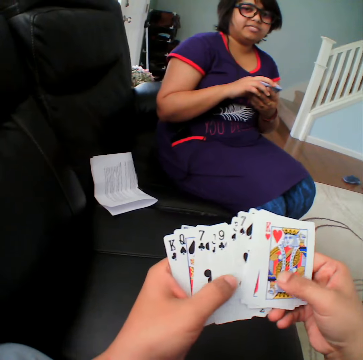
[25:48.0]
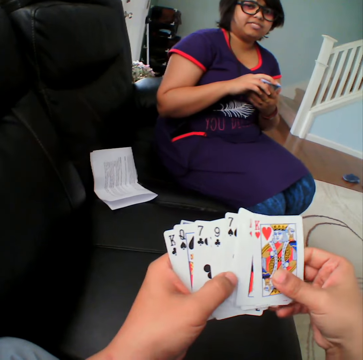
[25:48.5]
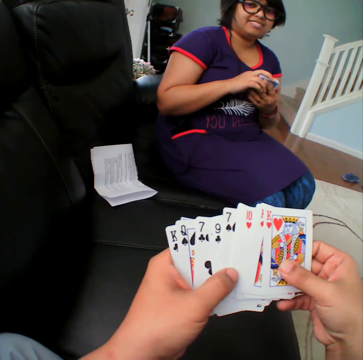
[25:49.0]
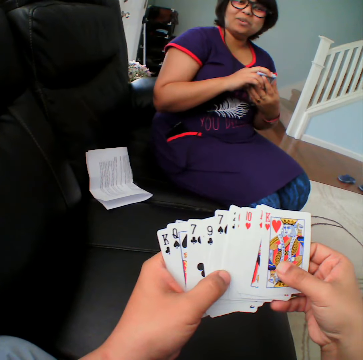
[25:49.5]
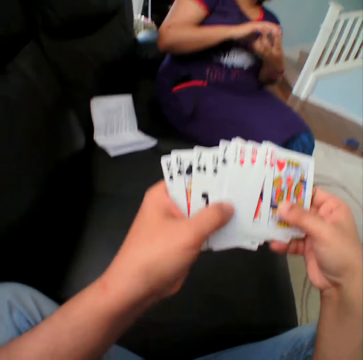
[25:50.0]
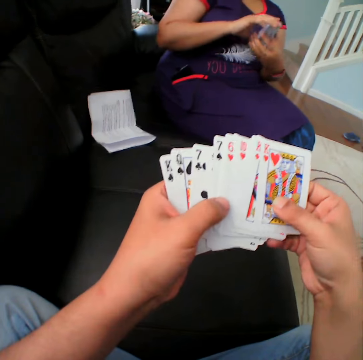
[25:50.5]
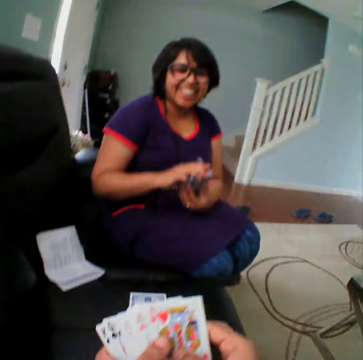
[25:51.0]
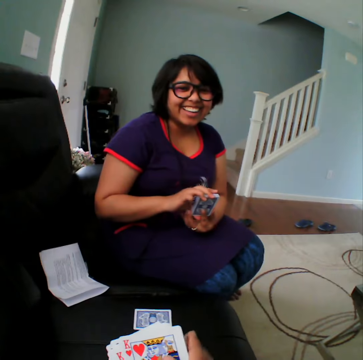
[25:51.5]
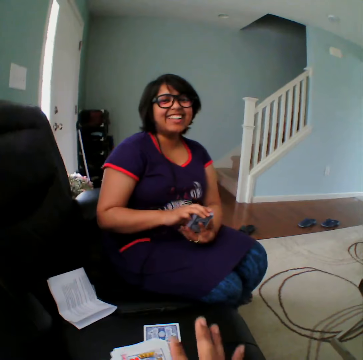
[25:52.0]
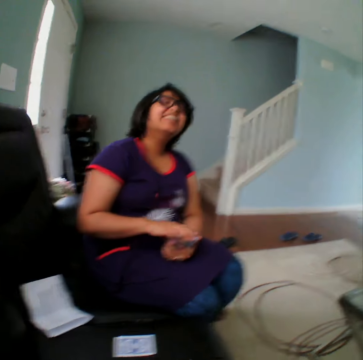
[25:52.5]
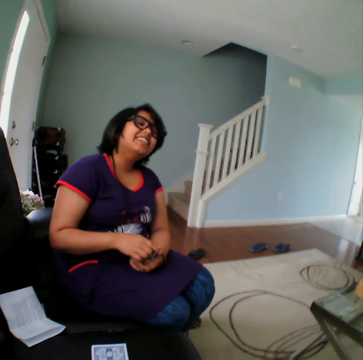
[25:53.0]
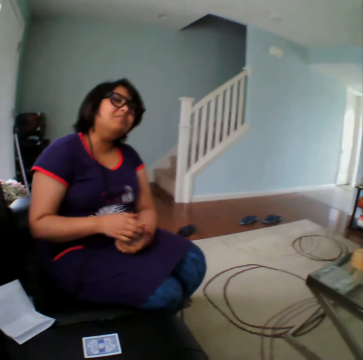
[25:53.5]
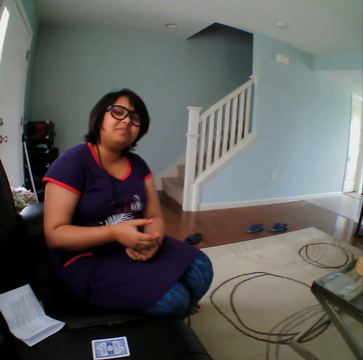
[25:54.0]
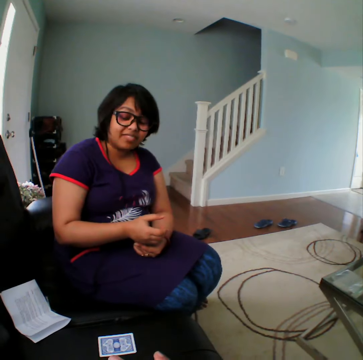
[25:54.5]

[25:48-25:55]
A person converses with the camera wearer.

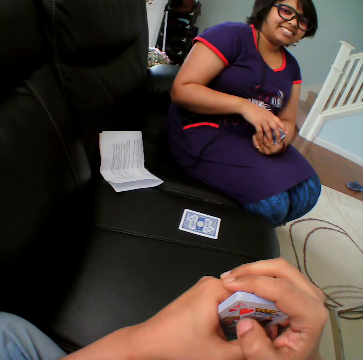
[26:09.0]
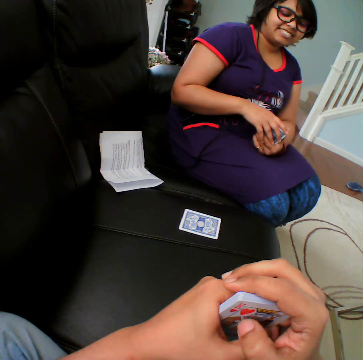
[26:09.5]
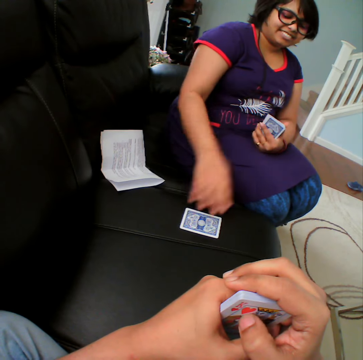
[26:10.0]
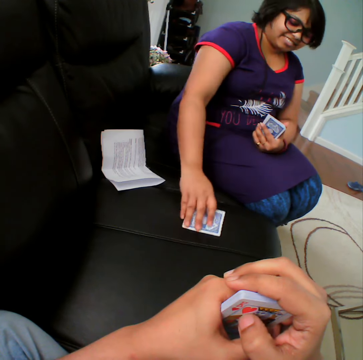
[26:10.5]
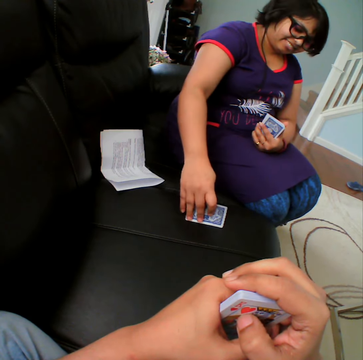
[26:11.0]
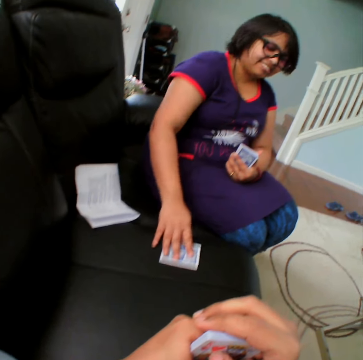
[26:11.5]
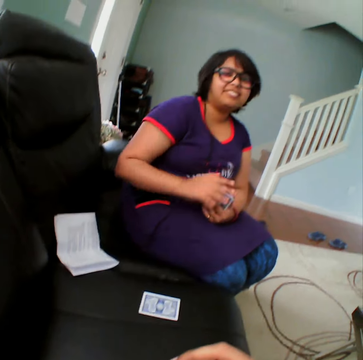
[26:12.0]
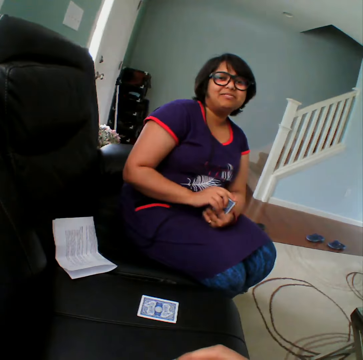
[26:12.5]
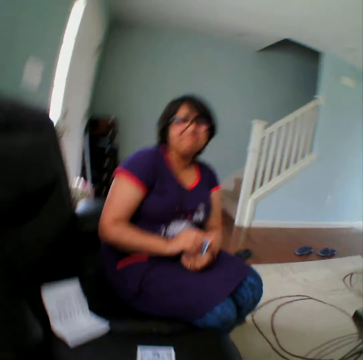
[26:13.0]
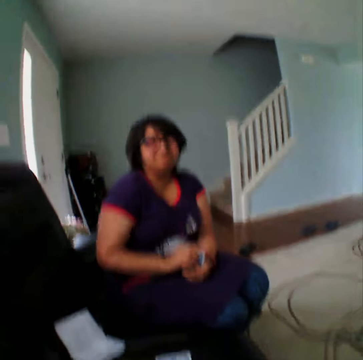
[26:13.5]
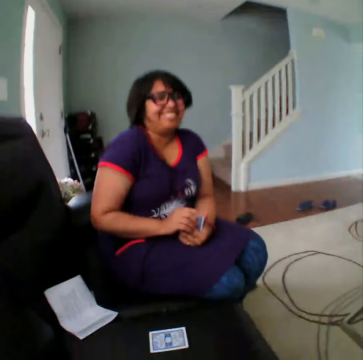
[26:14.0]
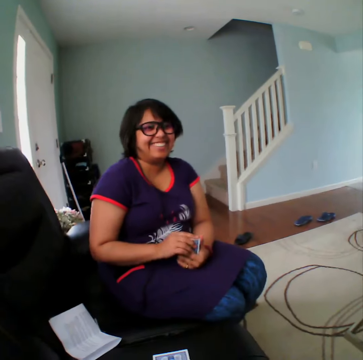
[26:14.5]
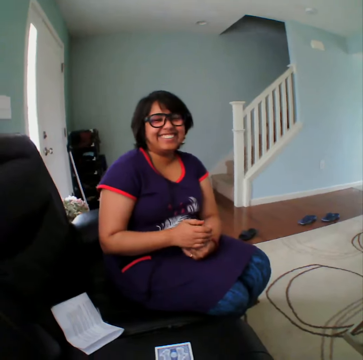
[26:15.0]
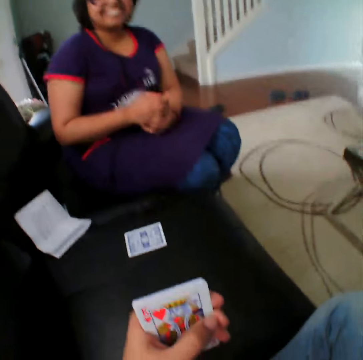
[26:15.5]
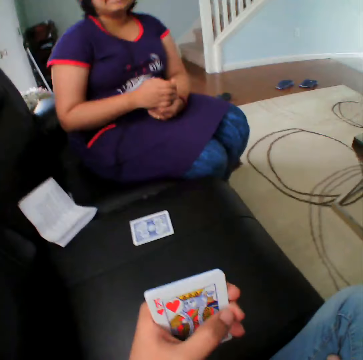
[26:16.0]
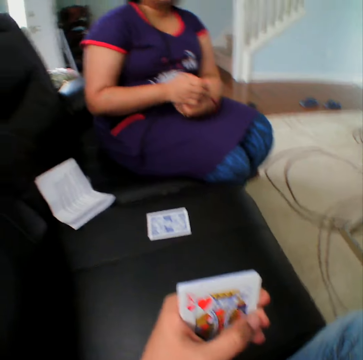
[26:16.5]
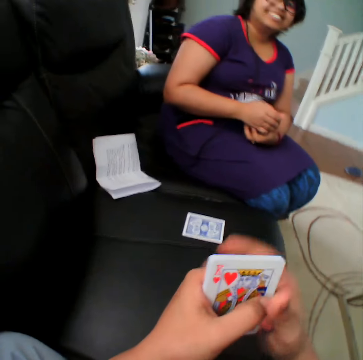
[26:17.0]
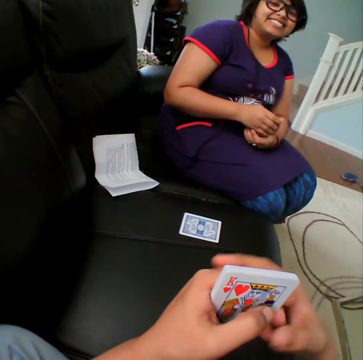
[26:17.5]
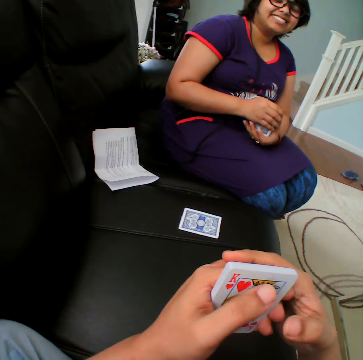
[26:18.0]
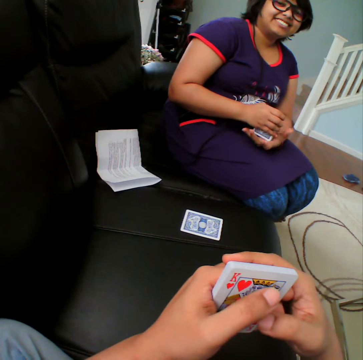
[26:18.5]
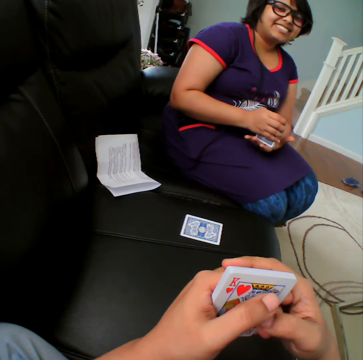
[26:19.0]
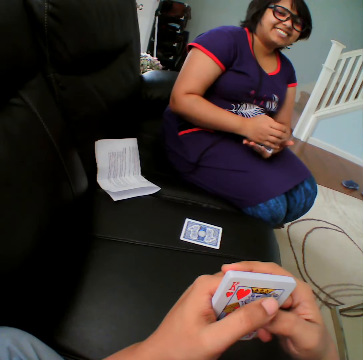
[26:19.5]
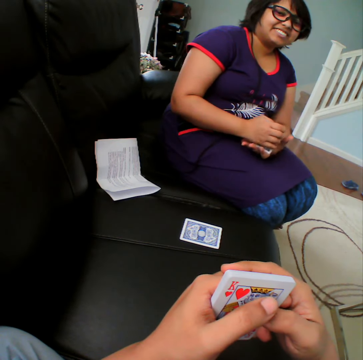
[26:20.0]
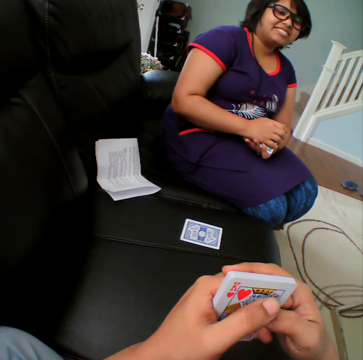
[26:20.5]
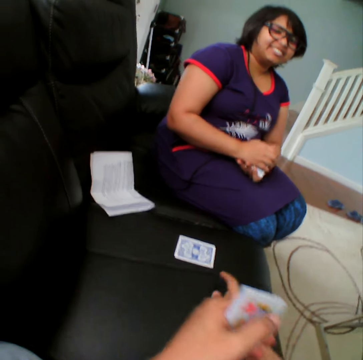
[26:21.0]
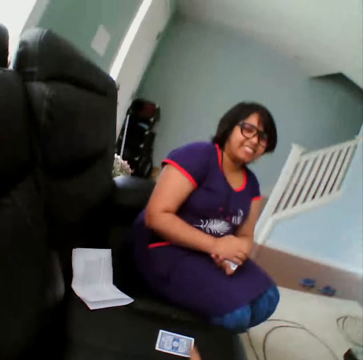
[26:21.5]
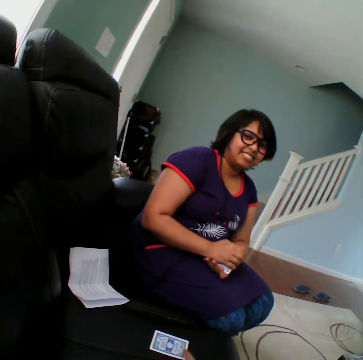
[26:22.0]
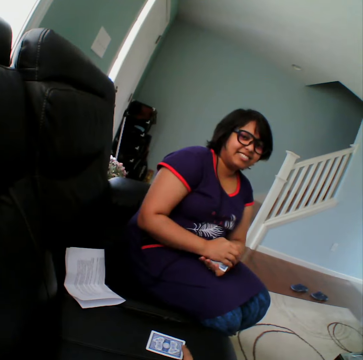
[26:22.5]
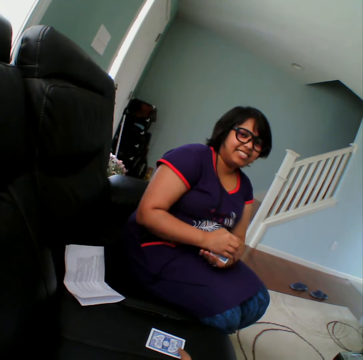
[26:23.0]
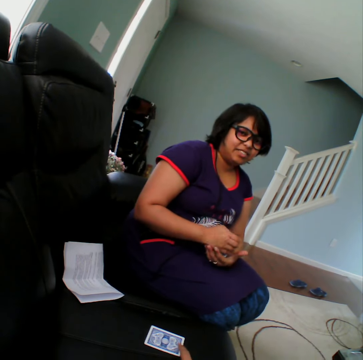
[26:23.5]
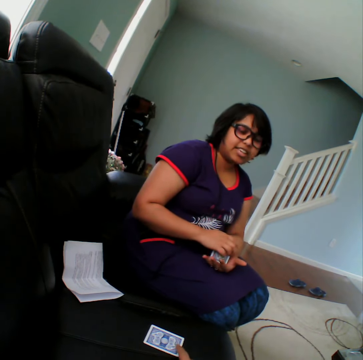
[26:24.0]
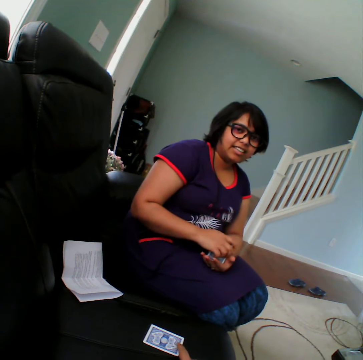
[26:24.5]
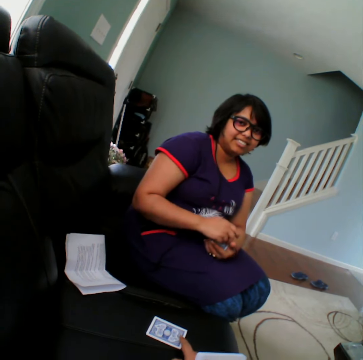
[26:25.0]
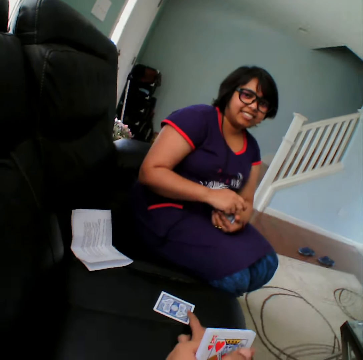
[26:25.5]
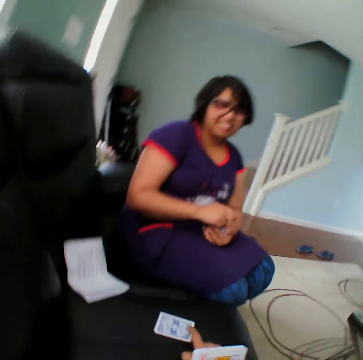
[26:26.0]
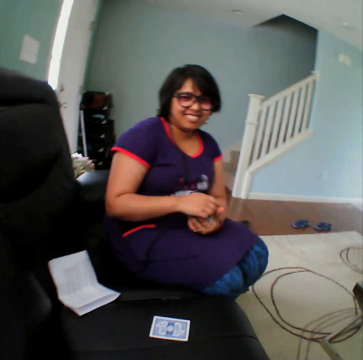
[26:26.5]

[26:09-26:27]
A person picks the card and touches the card. The person puts the card down. The camera wearer holds the card. The person touches the card. The person converses with the camera wearer.

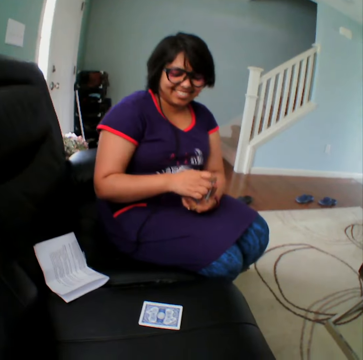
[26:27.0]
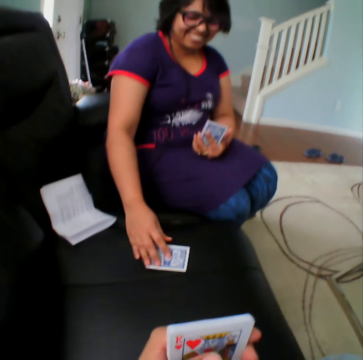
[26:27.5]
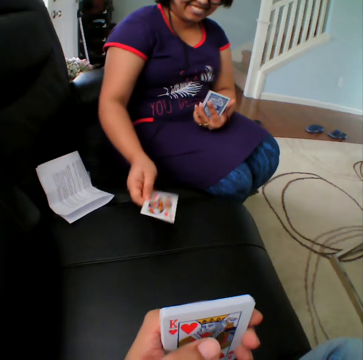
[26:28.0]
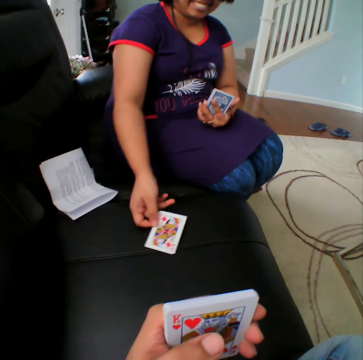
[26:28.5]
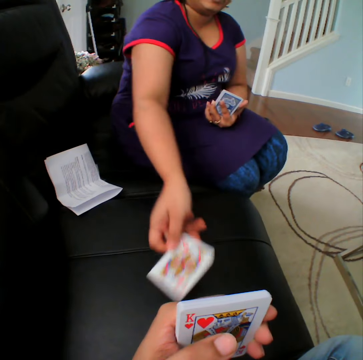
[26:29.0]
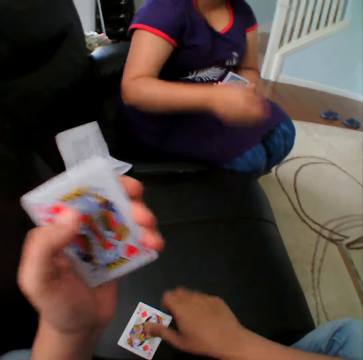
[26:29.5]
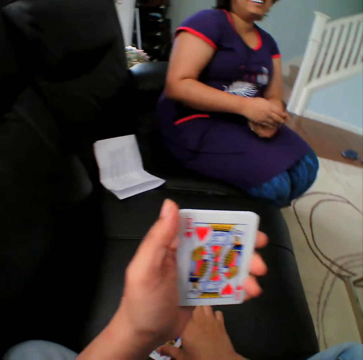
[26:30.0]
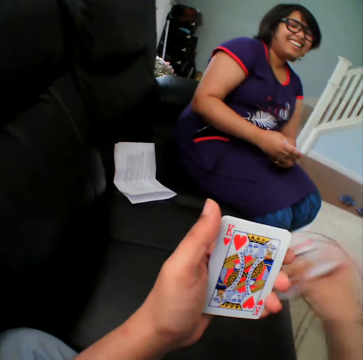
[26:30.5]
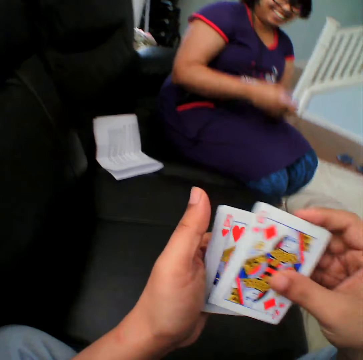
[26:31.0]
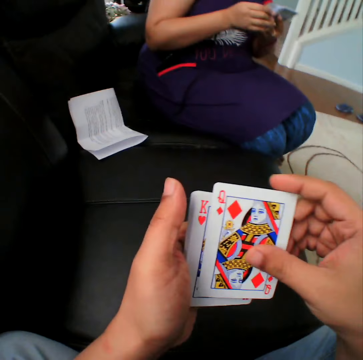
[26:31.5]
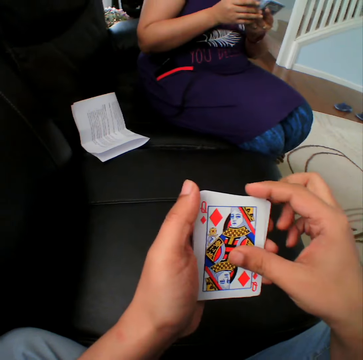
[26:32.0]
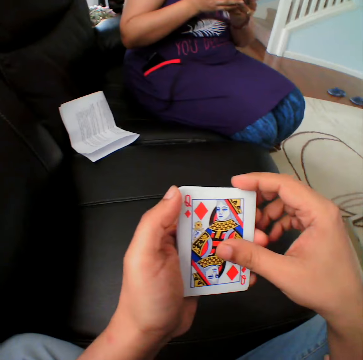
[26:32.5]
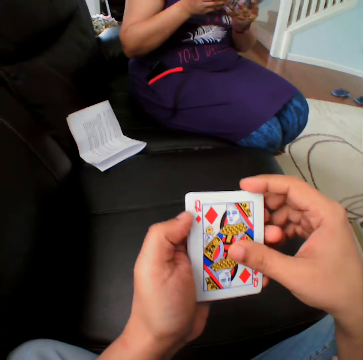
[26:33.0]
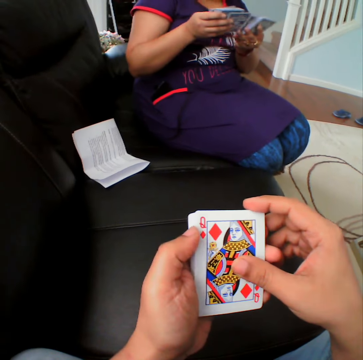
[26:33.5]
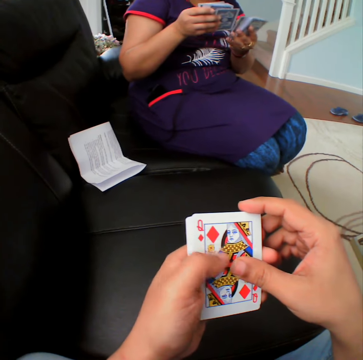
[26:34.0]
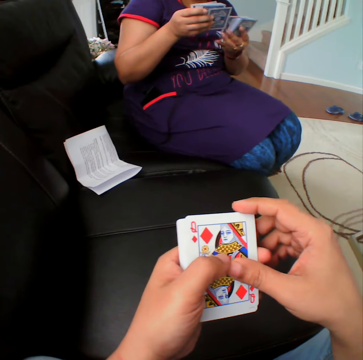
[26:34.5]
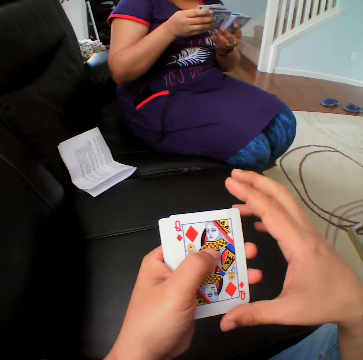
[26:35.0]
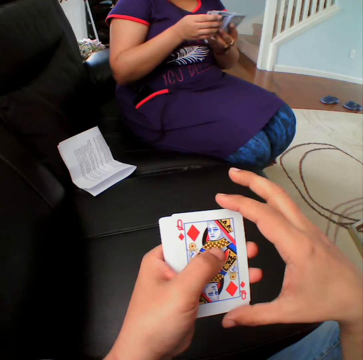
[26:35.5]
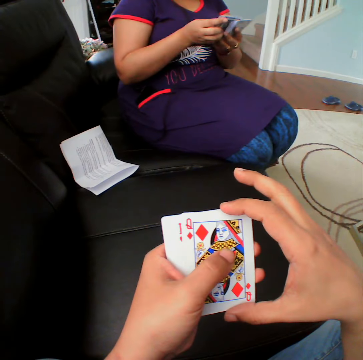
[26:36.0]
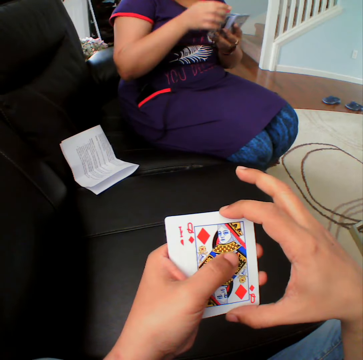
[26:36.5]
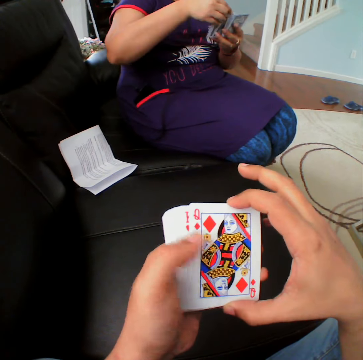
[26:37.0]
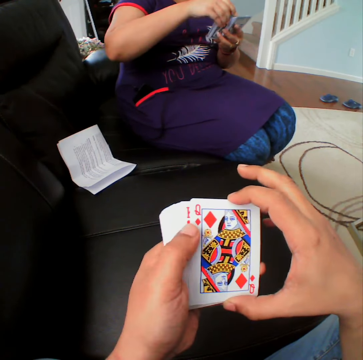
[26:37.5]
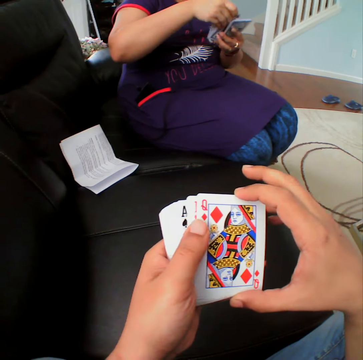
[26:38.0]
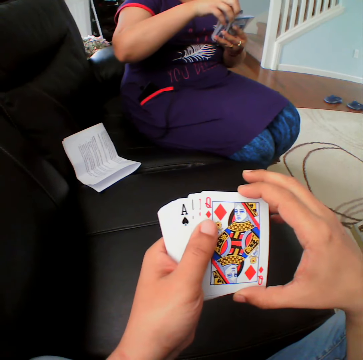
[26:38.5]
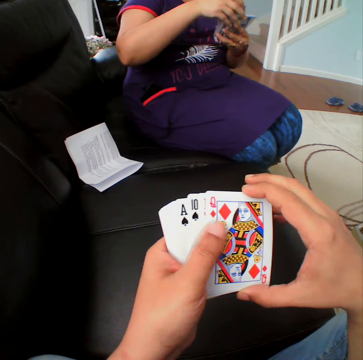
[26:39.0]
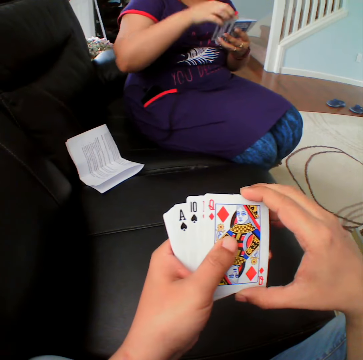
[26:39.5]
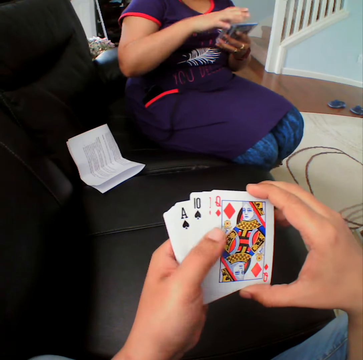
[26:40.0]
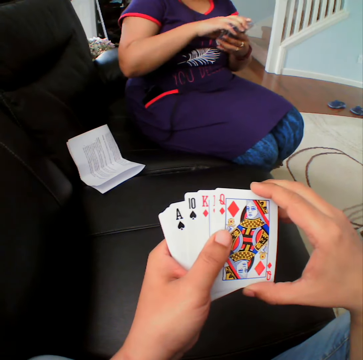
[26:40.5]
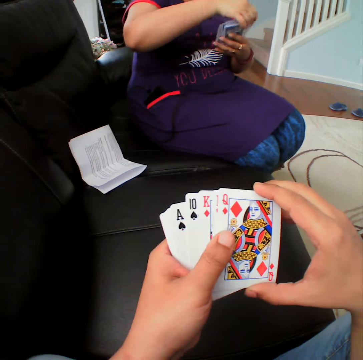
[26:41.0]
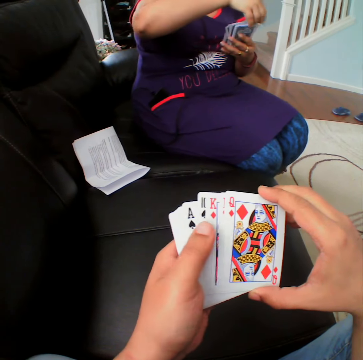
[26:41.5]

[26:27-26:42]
A person touches the card and picks the card. The person turns the card, gives the card to the camera wearer, and throws the card towards the camera wearer. The camera wearer picks the card. They select the cards.
